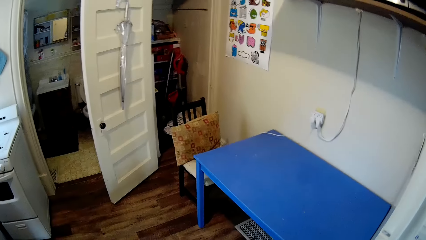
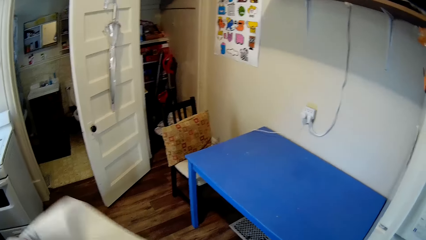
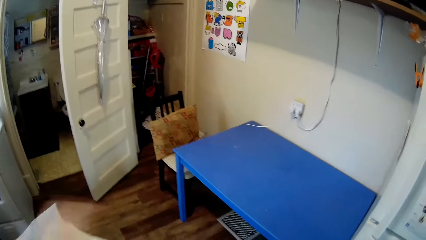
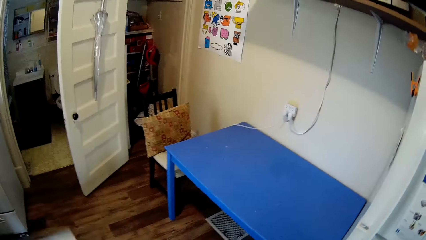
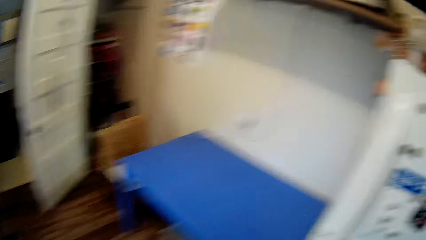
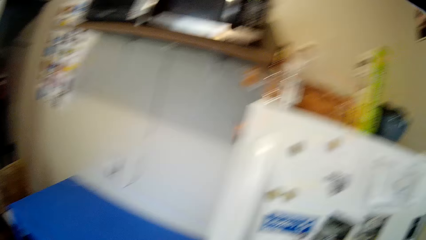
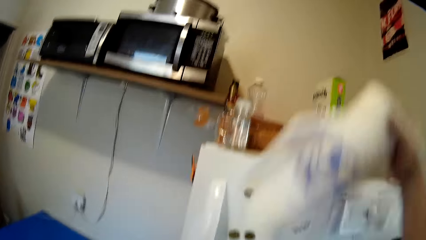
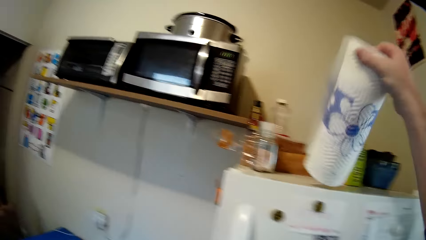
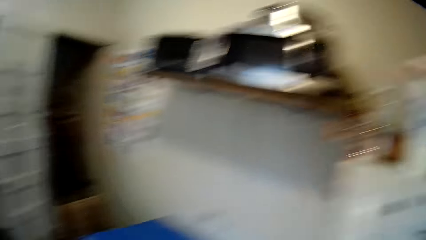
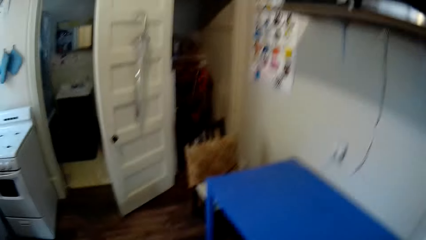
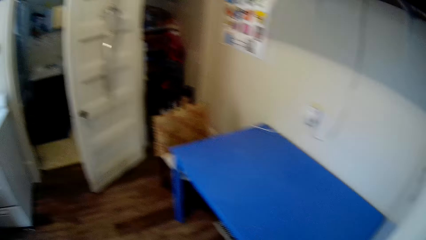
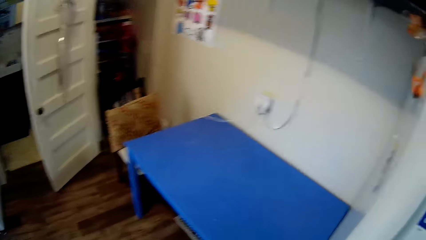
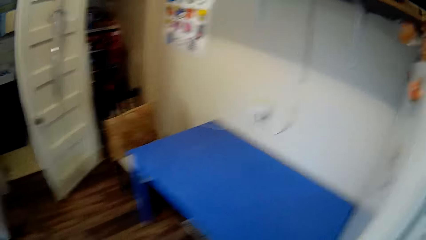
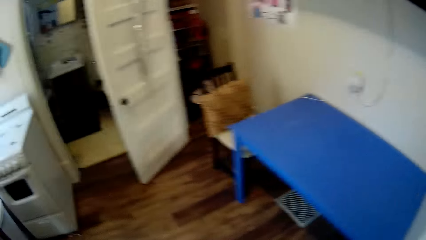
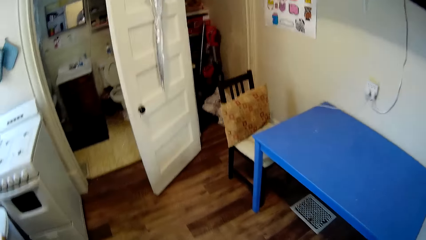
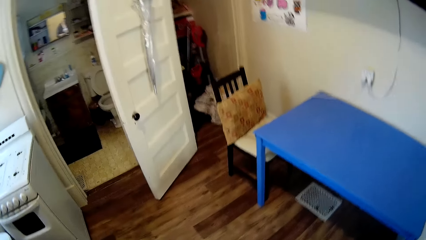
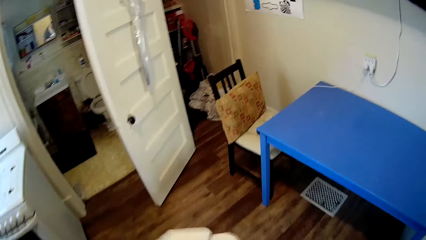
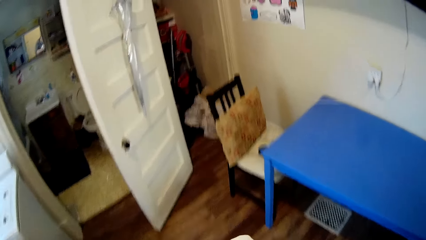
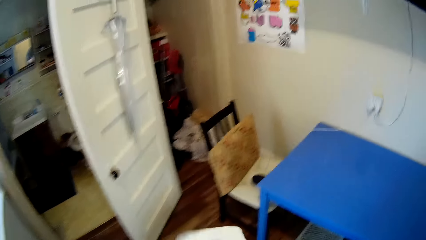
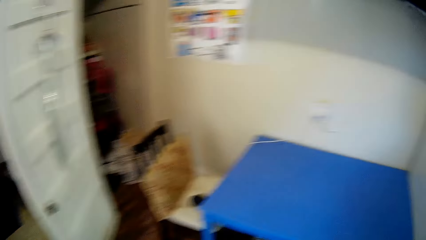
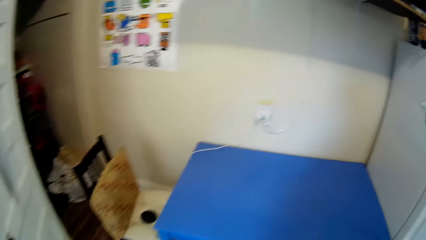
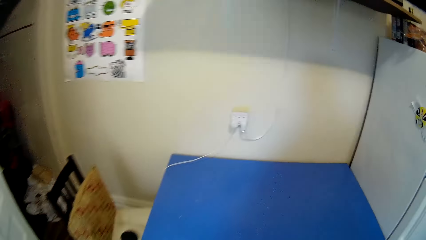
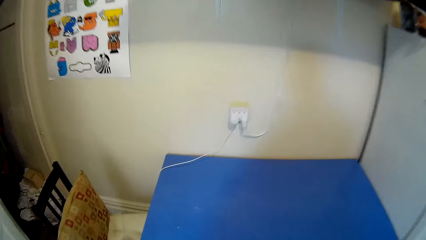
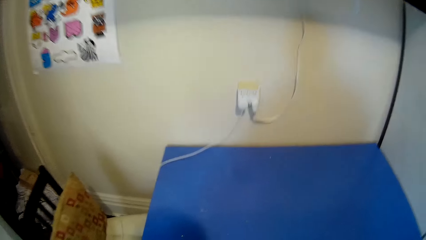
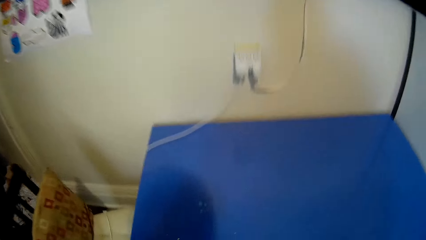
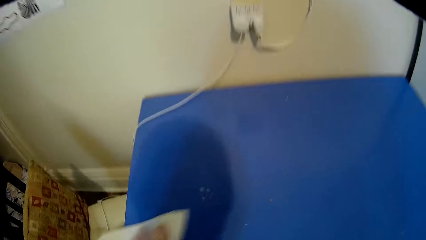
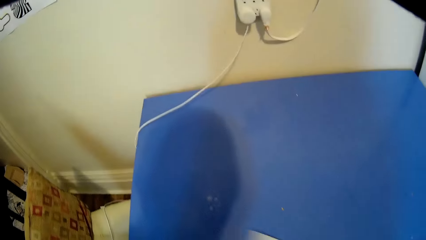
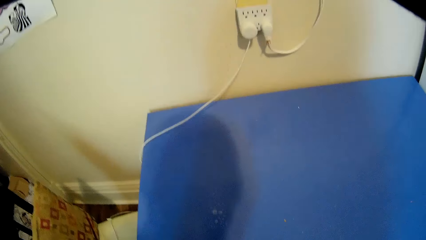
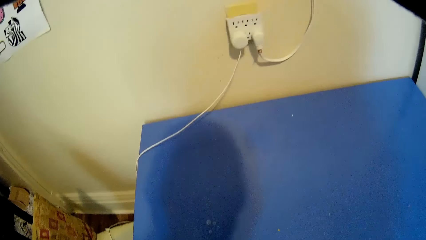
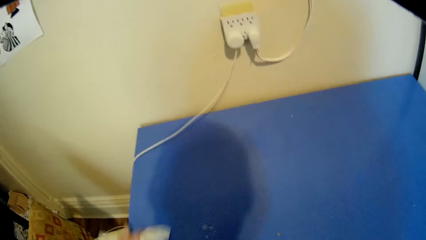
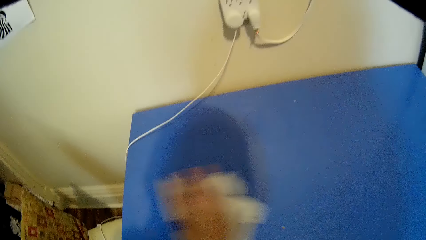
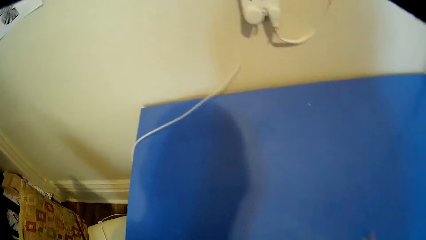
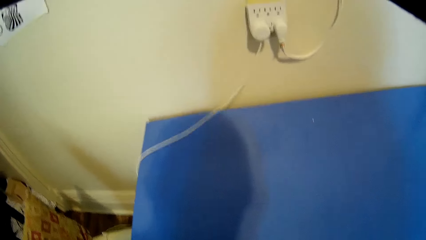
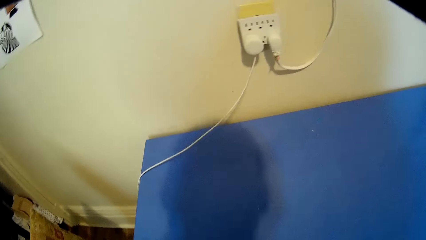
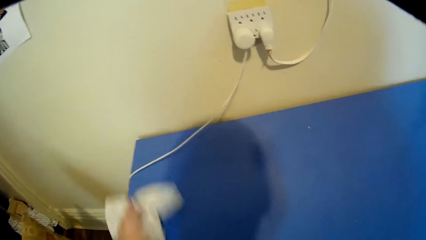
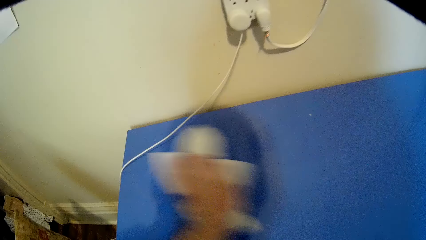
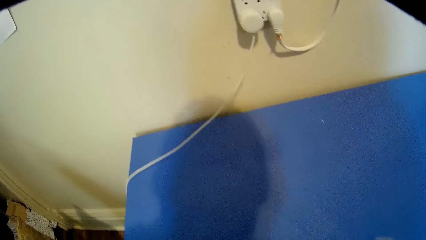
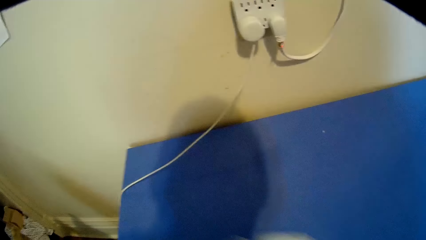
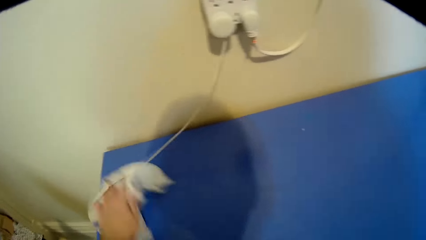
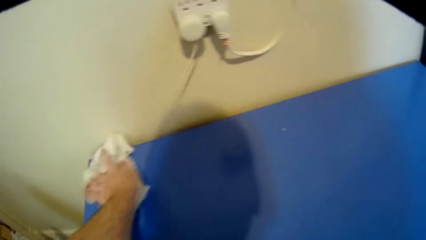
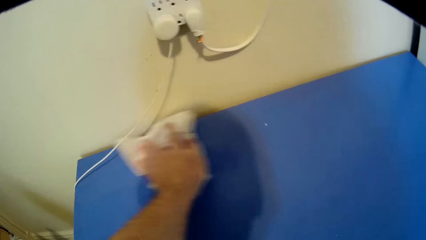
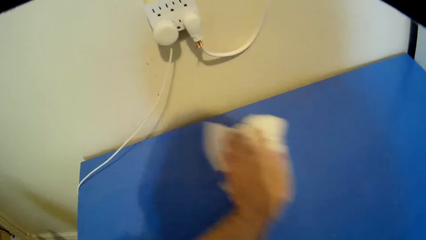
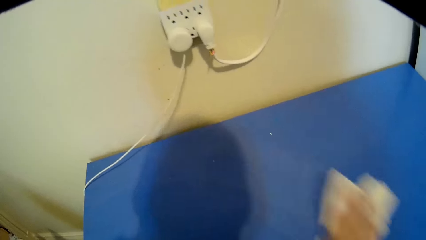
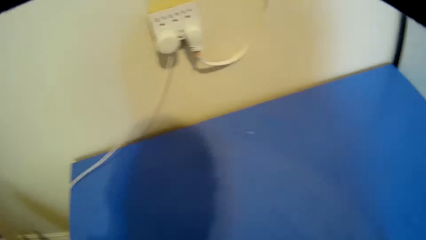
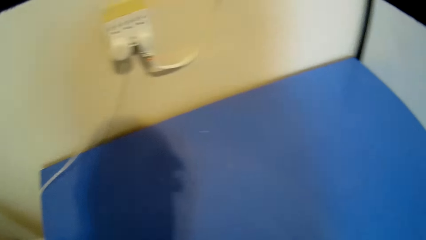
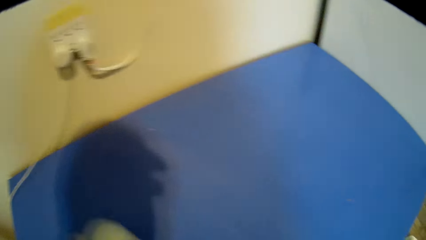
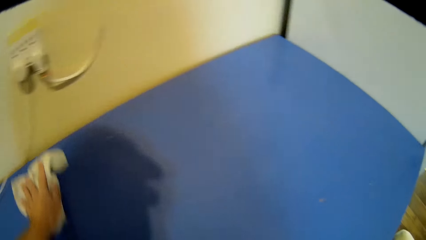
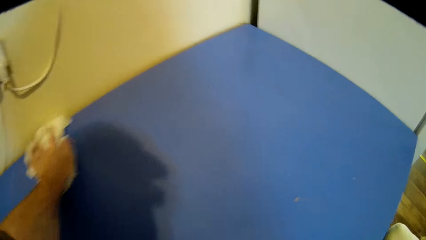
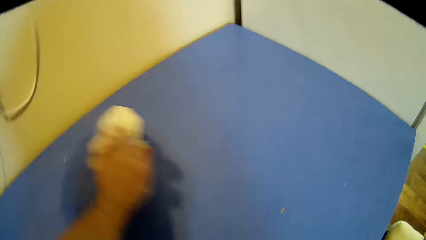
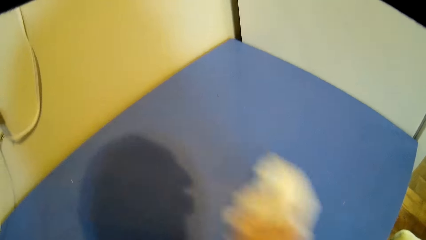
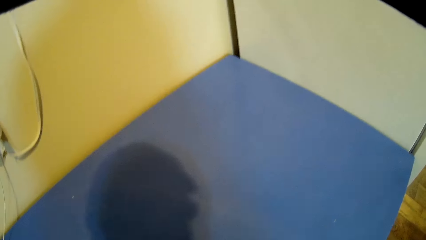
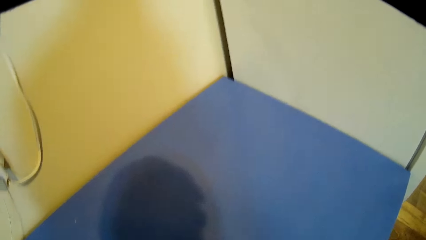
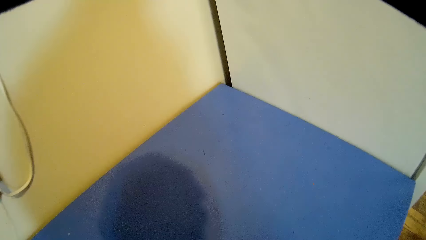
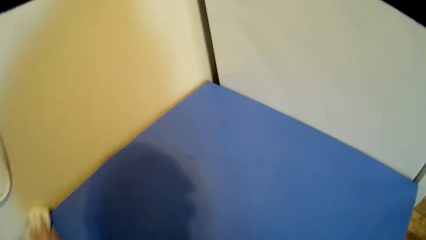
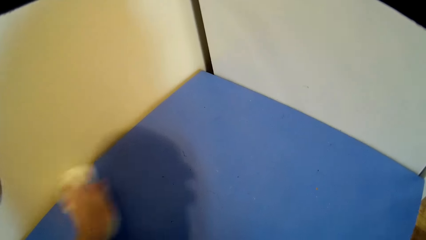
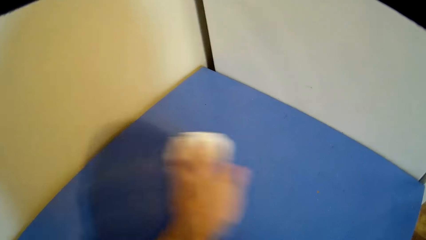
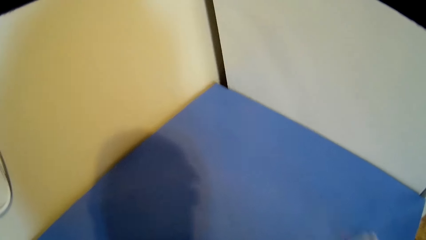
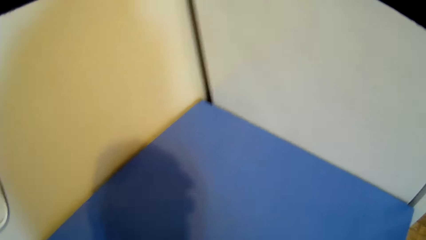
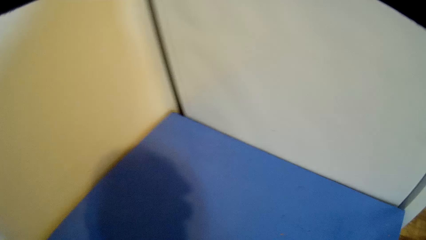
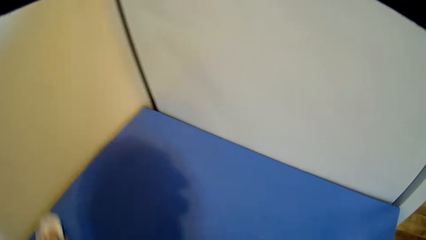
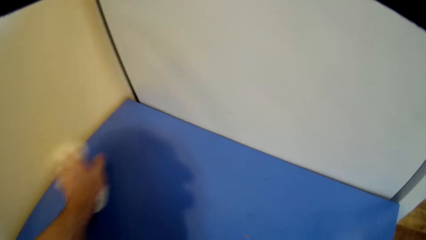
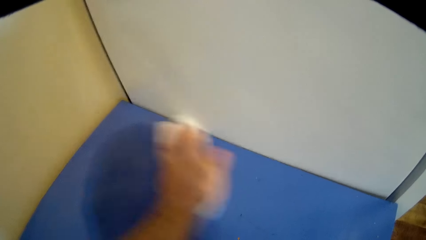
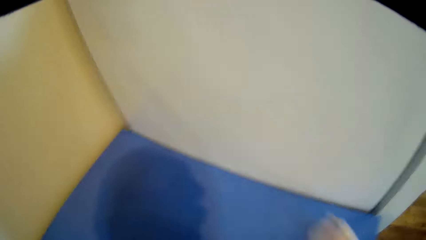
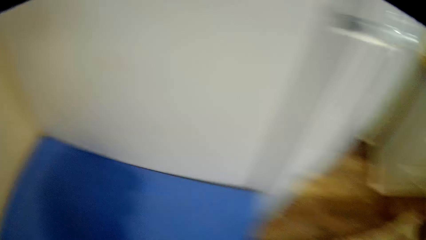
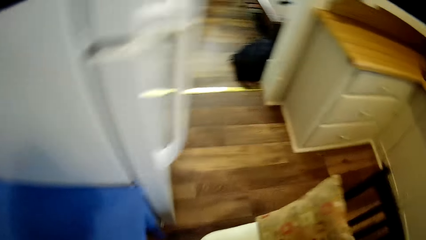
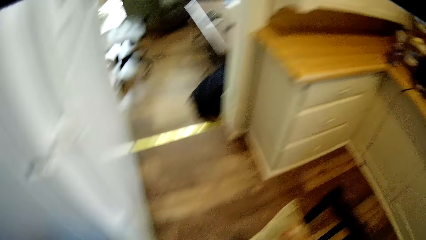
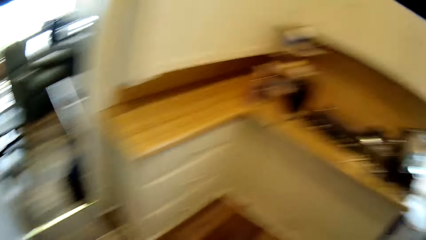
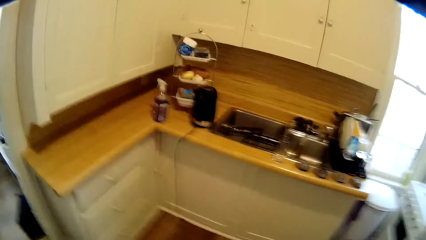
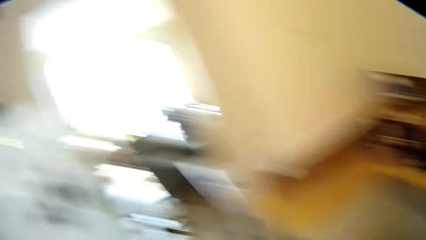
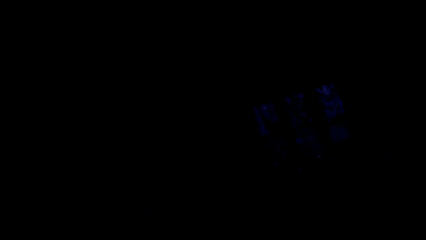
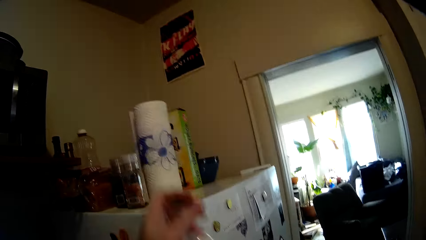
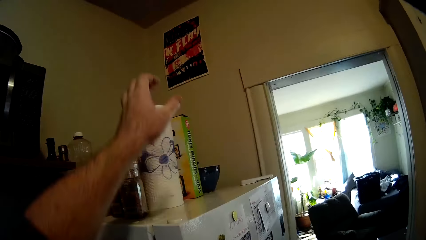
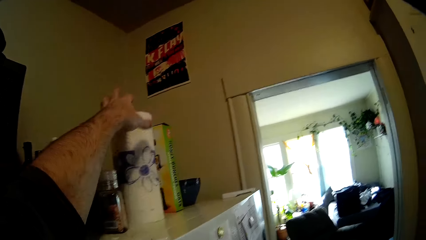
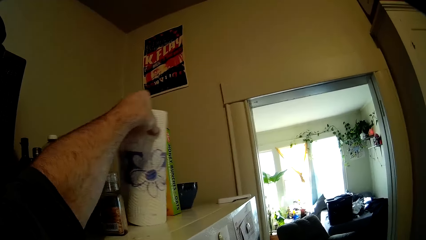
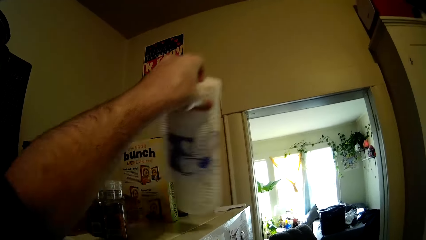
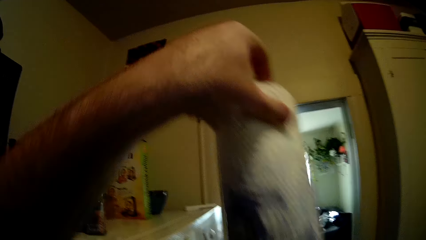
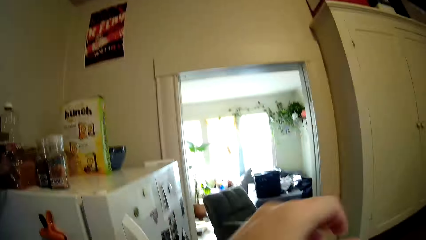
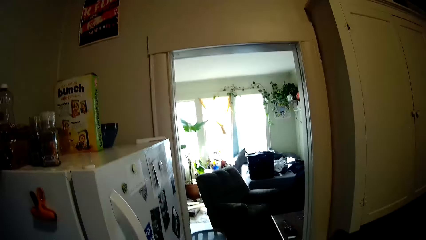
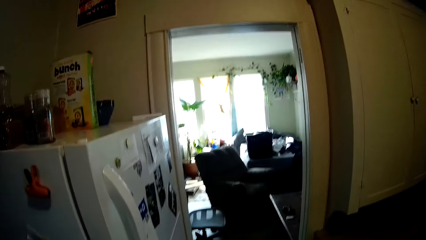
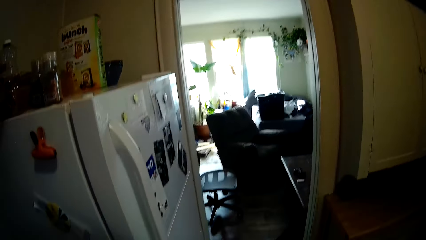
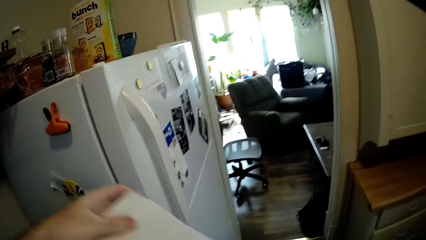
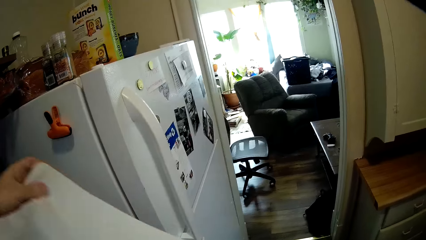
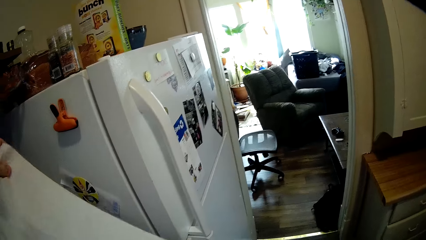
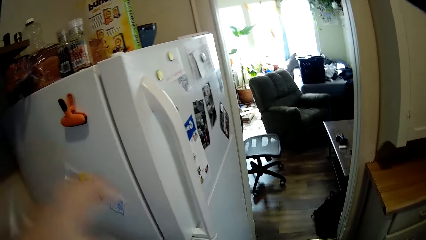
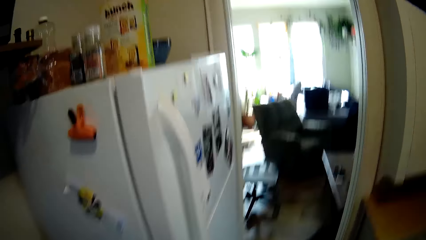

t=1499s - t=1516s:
The camera wearer places the kitchen tissue on the fridge. They walk around the kitchen and look around the kitchen. They wipe the table. They look around the kitchen and walk around the kitchen. They pick up the kitchen tissue.
